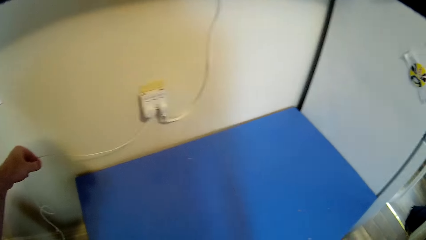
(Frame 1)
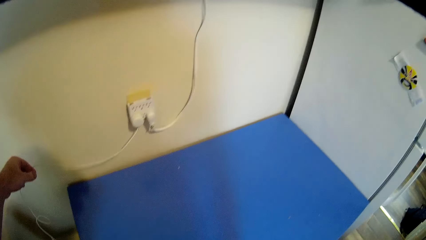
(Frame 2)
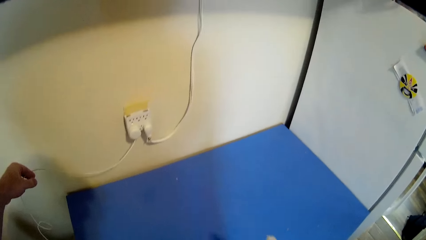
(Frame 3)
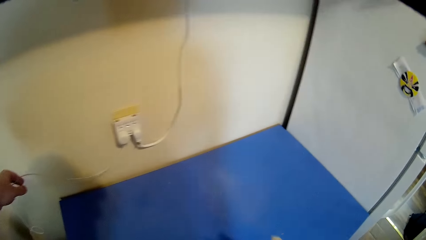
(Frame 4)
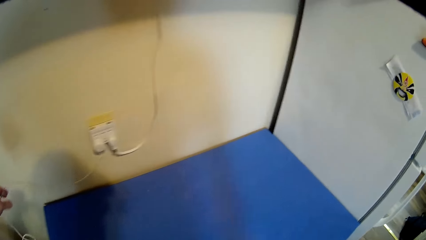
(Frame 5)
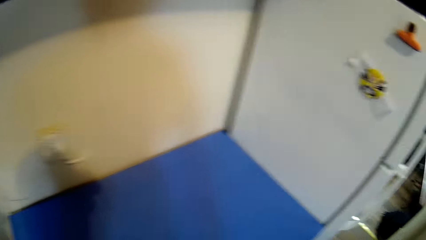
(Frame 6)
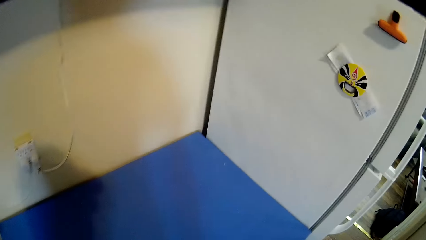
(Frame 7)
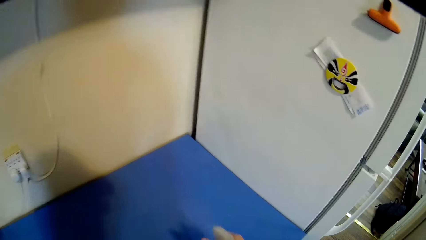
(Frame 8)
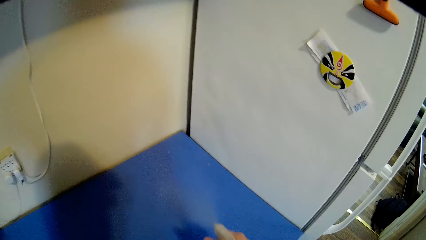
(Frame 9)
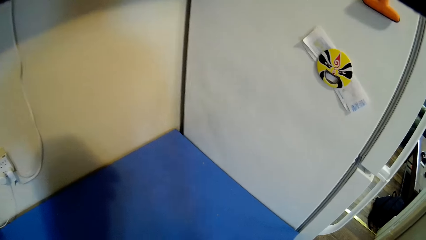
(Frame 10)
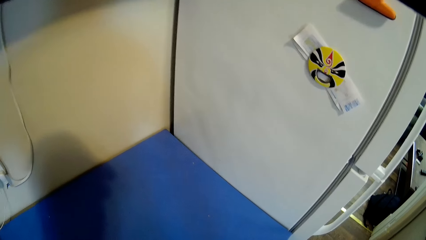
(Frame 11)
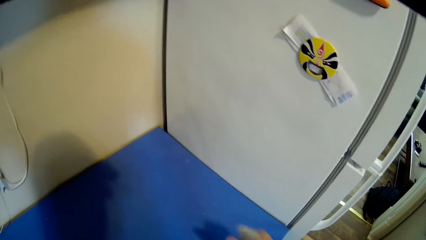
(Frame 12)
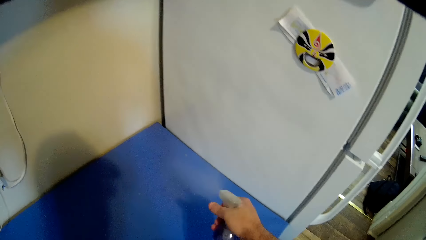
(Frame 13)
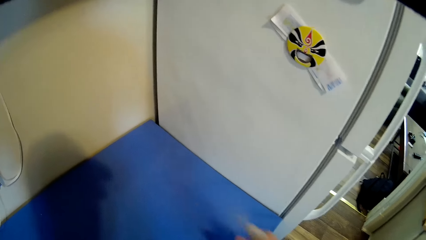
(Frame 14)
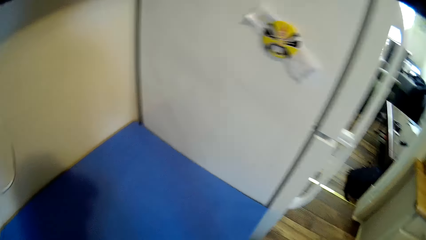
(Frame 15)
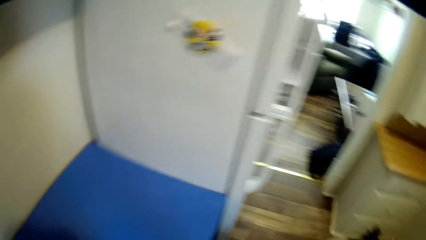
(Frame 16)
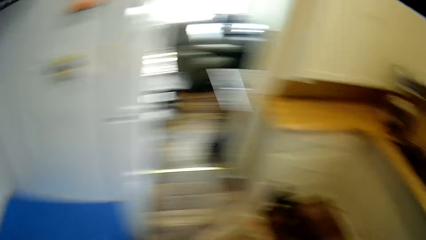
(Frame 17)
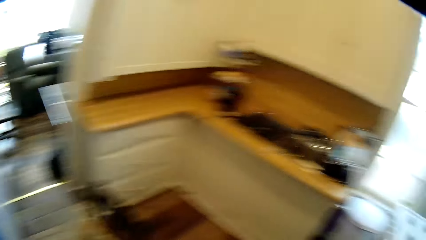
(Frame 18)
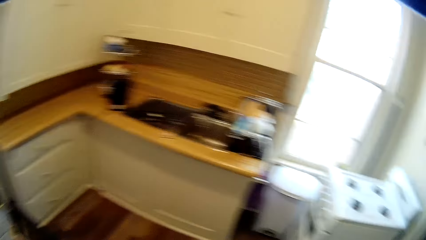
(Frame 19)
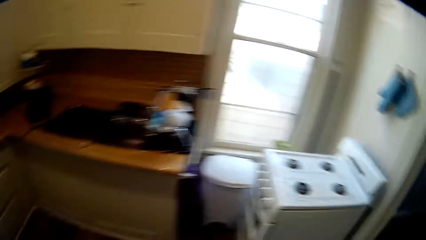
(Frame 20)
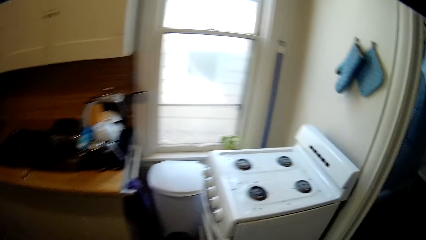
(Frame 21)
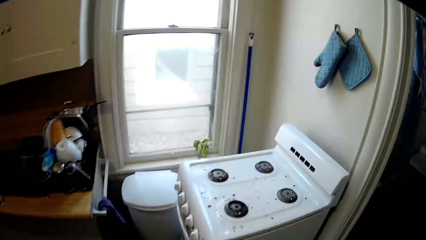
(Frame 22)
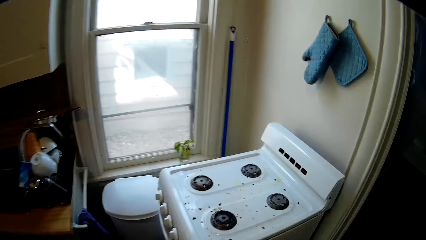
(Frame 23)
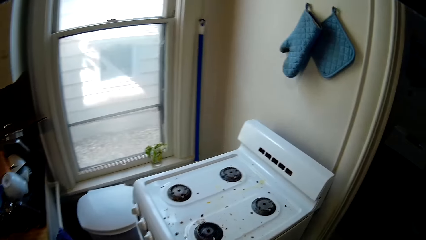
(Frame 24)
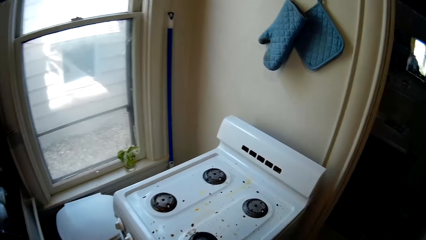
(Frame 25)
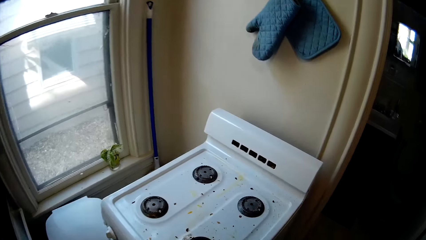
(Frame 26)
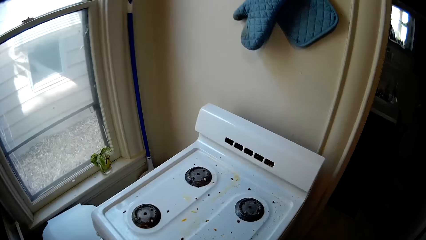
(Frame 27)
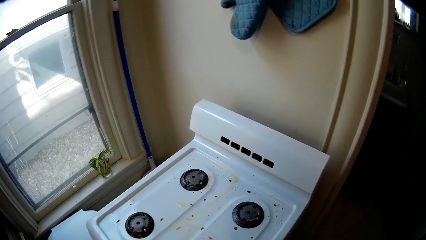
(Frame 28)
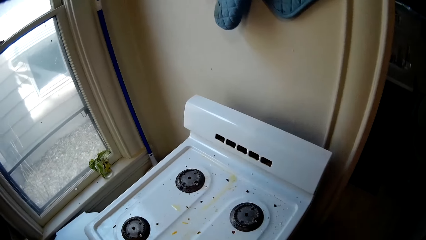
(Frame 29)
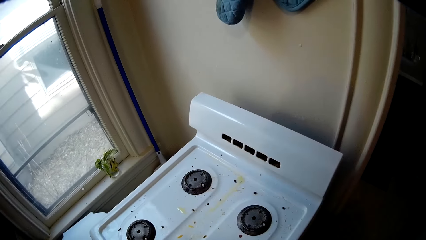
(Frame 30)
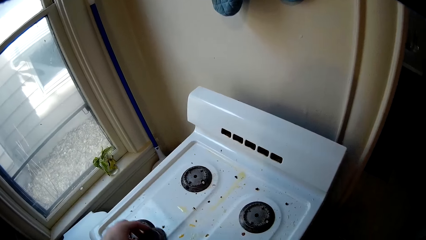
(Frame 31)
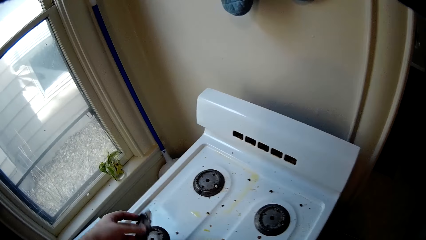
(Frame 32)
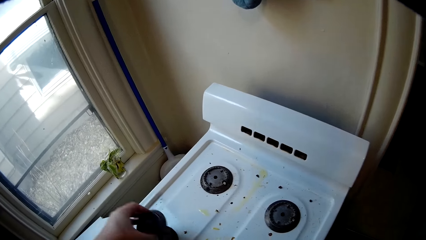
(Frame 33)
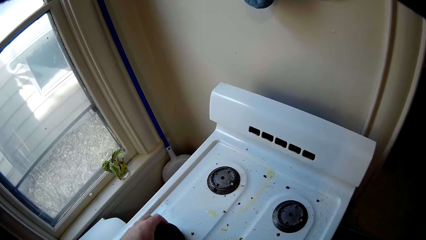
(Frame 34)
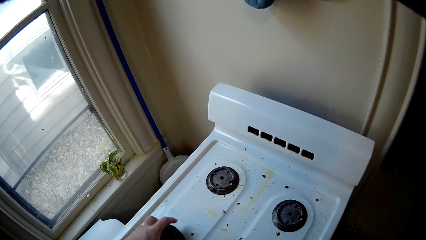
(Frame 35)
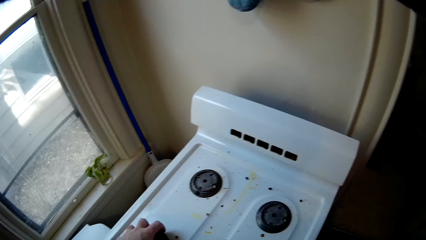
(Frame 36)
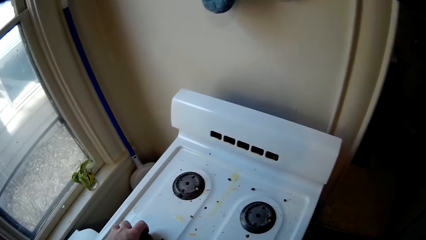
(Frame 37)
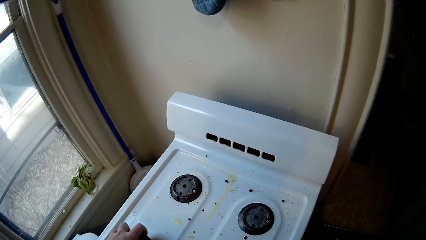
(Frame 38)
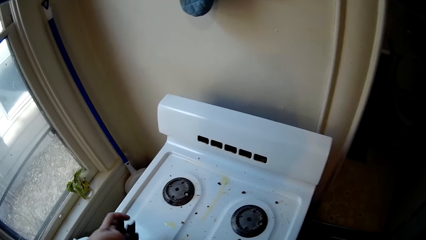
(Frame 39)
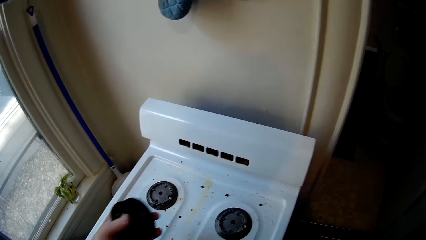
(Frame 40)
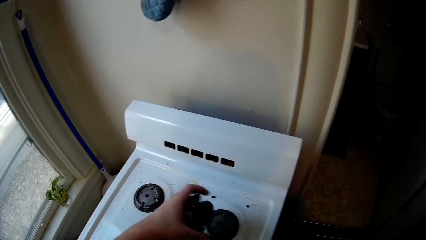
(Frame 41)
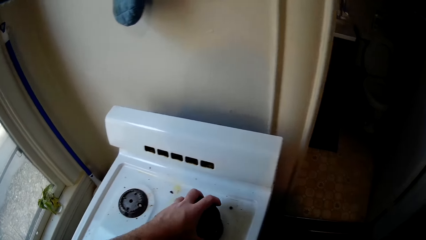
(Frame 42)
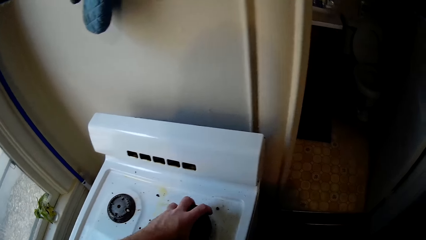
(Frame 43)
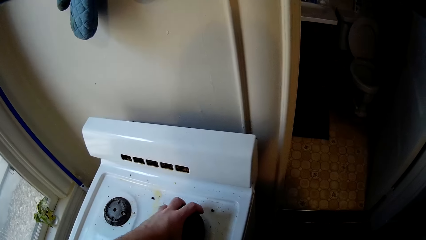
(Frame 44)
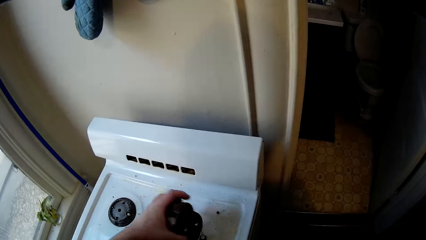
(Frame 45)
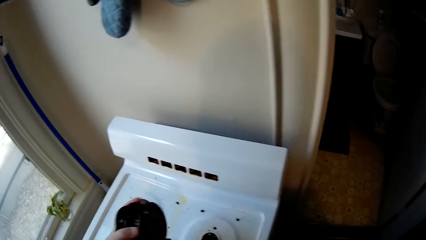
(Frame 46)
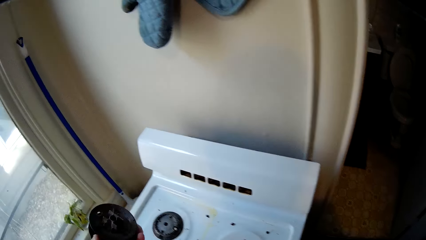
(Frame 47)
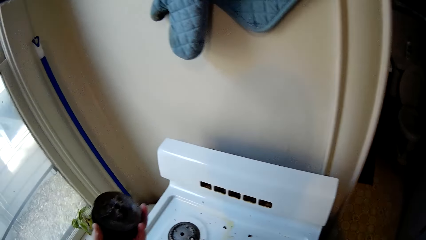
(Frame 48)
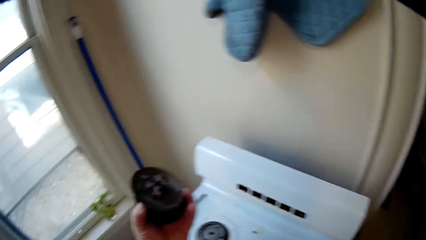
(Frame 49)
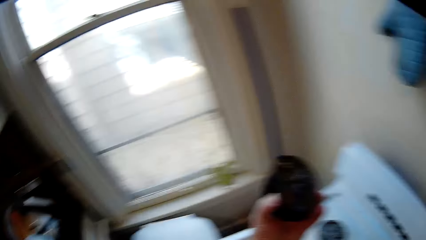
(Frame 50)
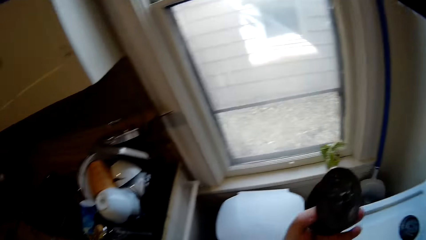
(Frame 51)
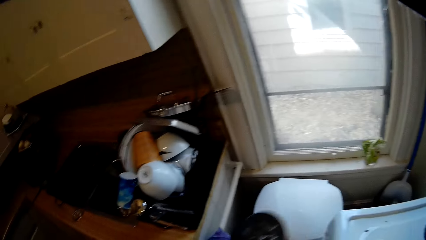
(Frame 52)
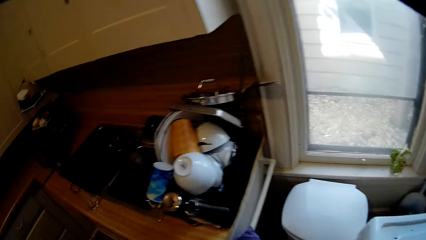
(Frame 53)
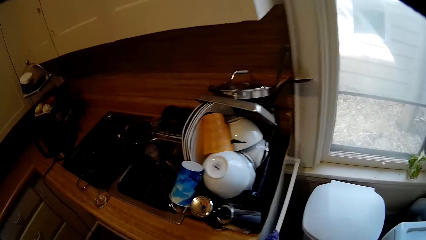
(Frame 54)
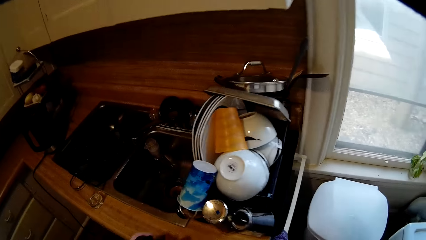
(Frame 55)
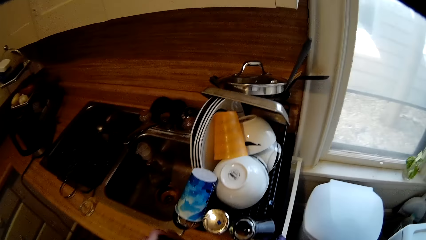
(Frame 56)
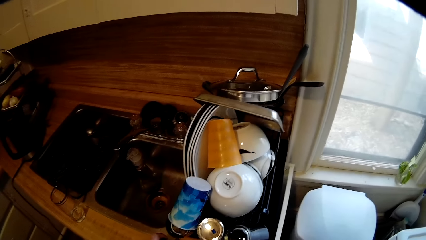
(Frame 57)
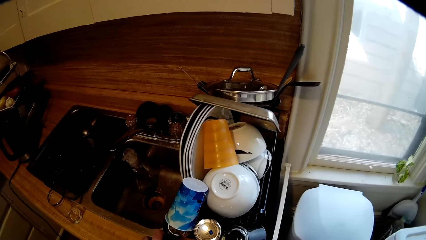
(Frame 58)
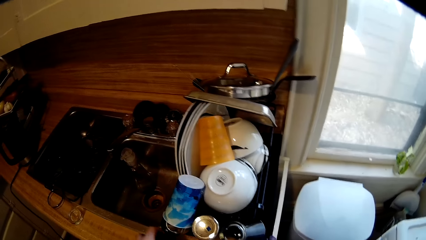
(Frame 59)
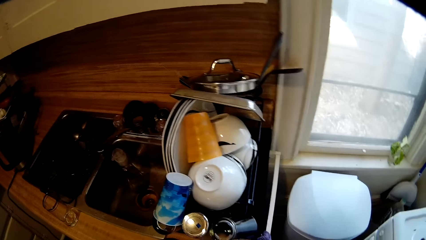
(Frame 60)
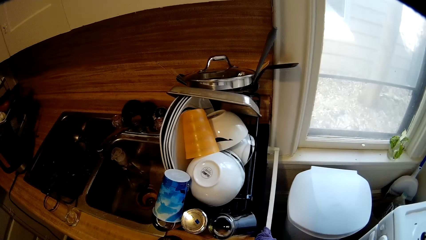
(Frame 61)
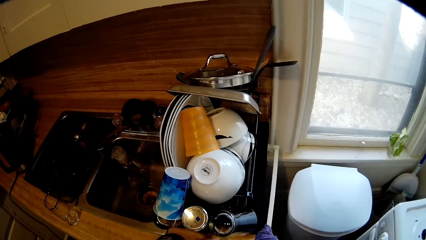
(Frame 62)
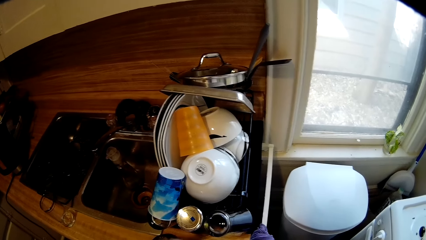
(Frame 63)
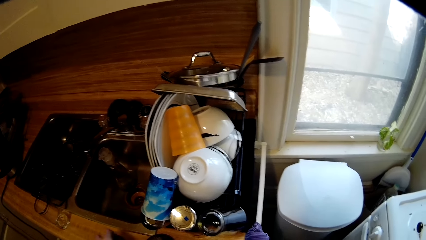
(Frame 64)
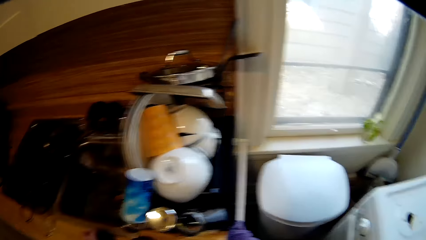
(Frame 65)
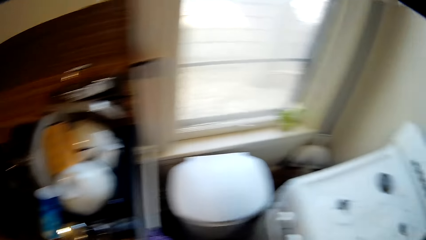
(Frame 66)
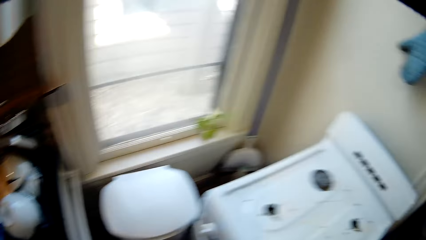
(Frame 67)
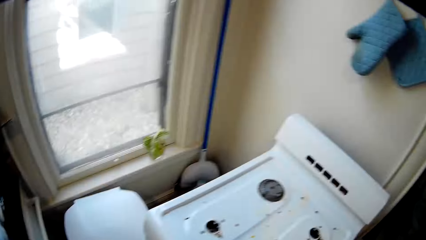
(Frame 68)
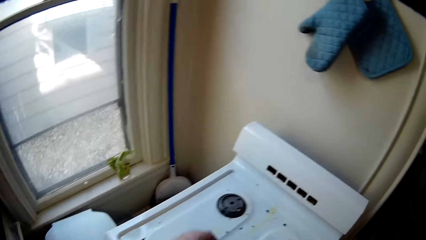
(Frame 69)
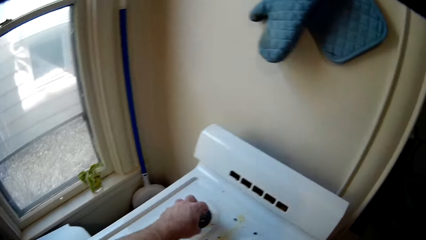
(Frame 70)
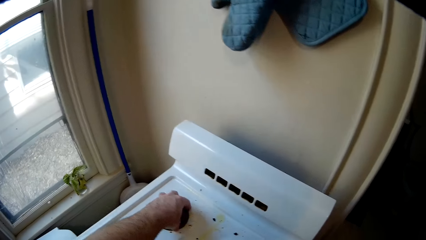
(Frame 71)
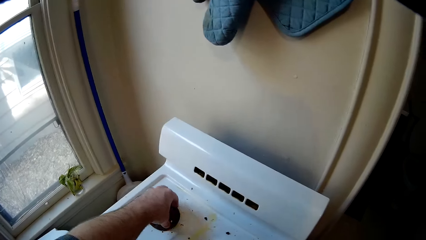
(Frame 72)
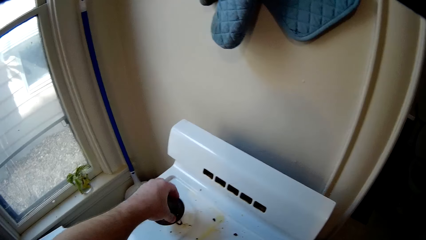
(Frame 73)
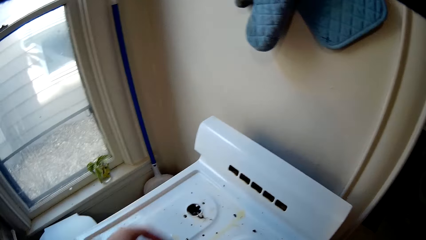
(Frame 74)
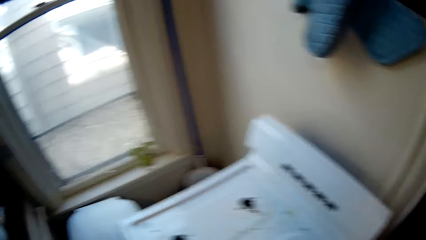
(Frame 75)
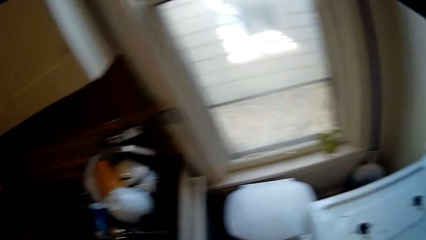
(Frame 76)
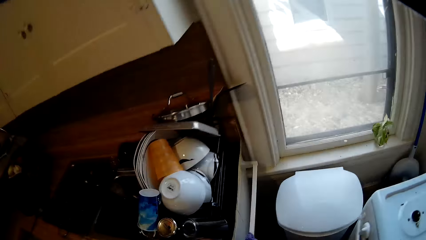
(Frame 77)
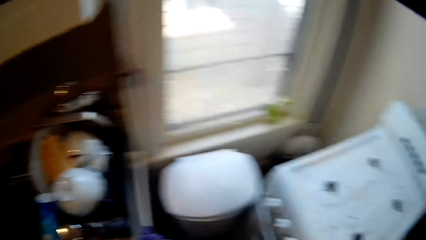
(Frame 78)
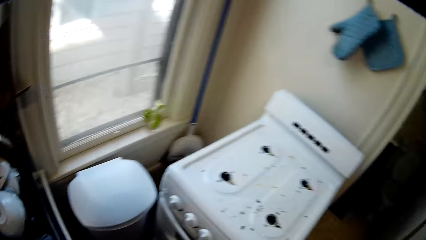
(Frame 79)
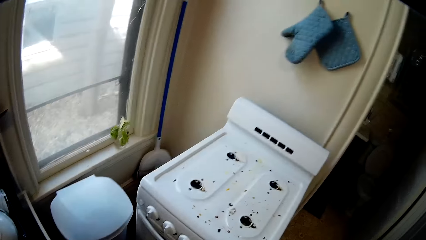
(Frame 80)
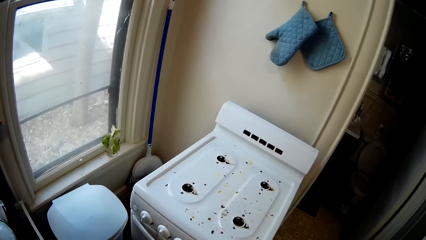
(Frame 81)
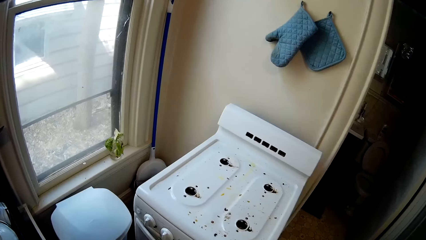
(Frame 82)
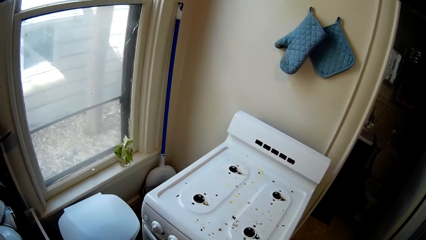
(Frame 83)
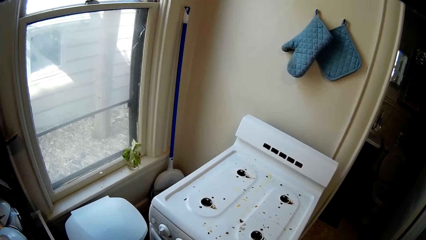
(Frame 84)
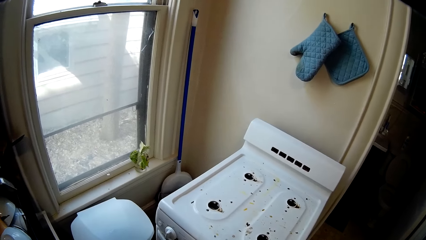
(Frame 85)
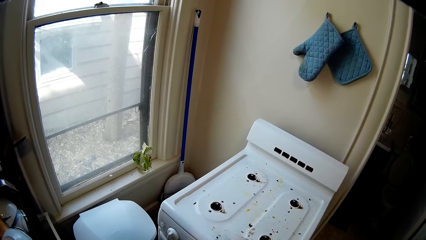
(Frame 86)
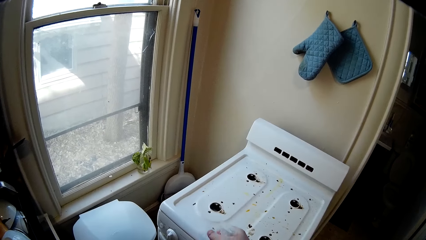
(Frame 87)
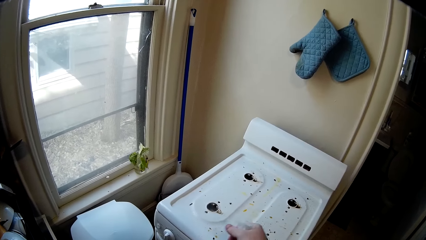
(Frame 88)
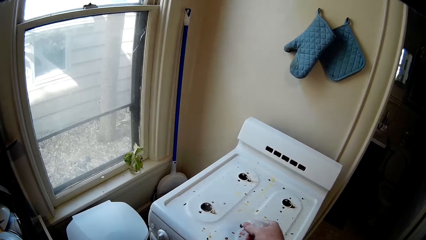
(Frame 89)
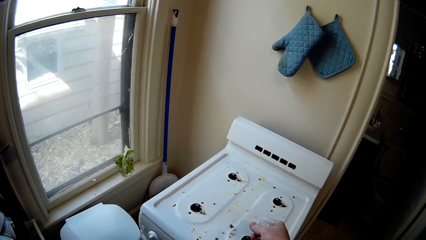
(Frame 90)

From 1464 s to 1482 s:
The camera wearer sprays something on the table and looks around. They look around and walk around the kitchen. They pick up the cooking oven burner. They pick up the cooking oven burner again. They look around and walk around the kitchen. They pick up the cooking oven burner. They walk around the kitchen and look around.
